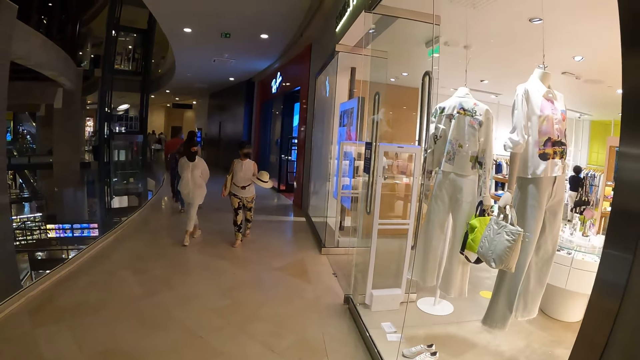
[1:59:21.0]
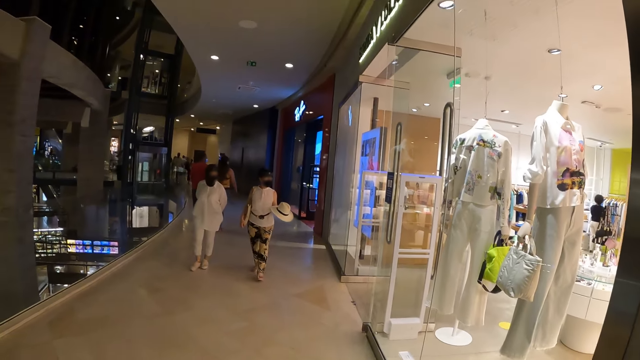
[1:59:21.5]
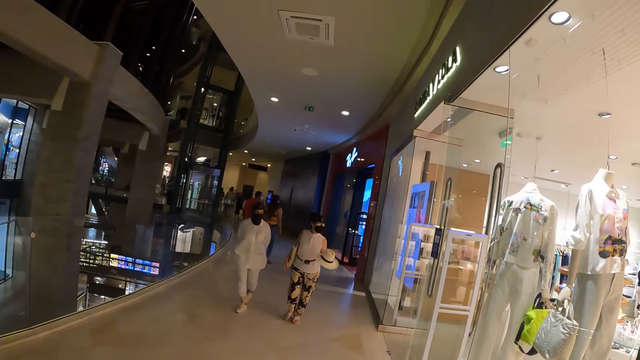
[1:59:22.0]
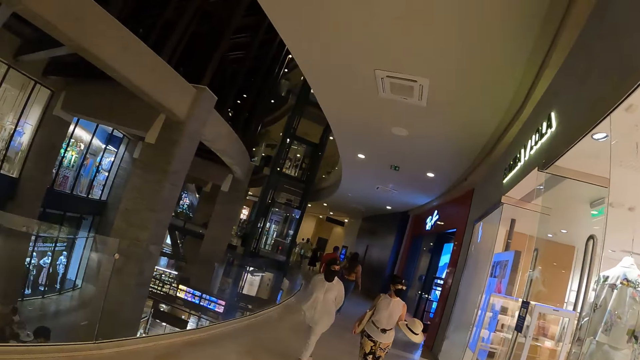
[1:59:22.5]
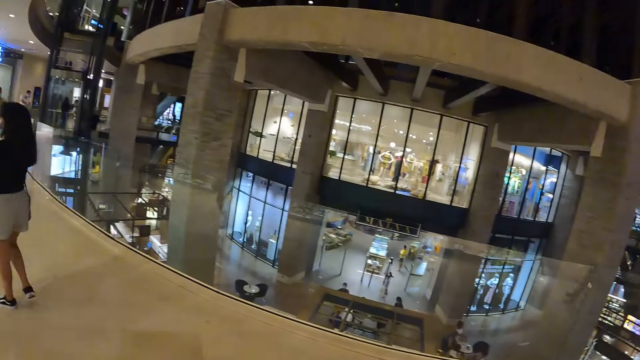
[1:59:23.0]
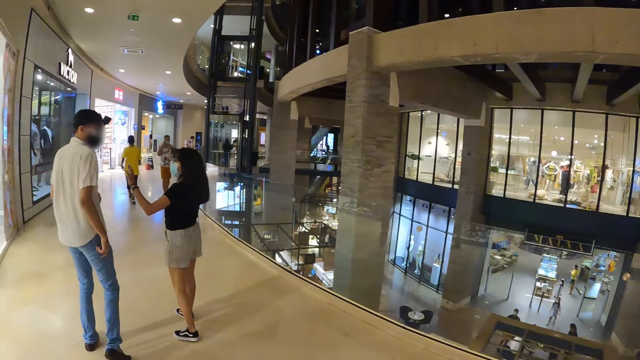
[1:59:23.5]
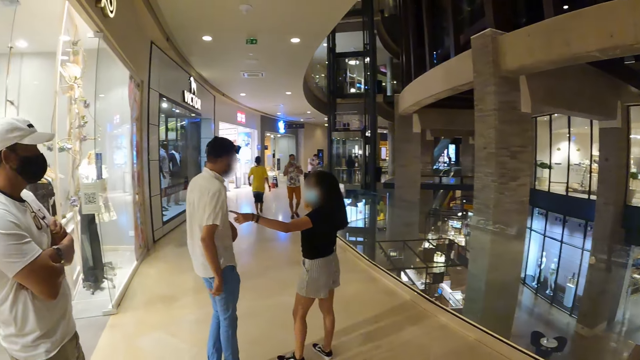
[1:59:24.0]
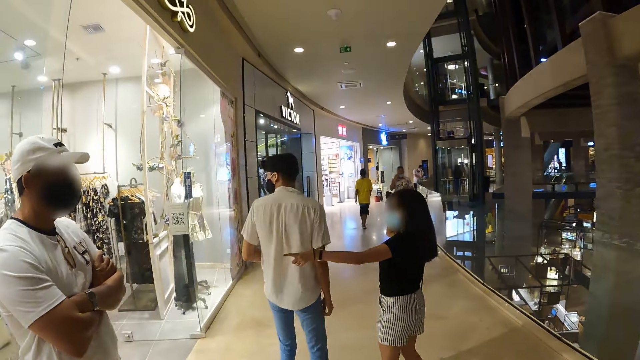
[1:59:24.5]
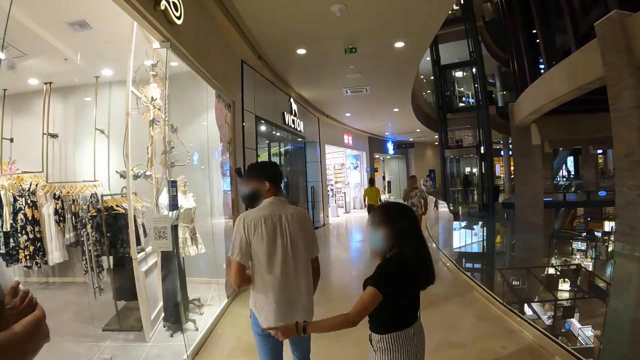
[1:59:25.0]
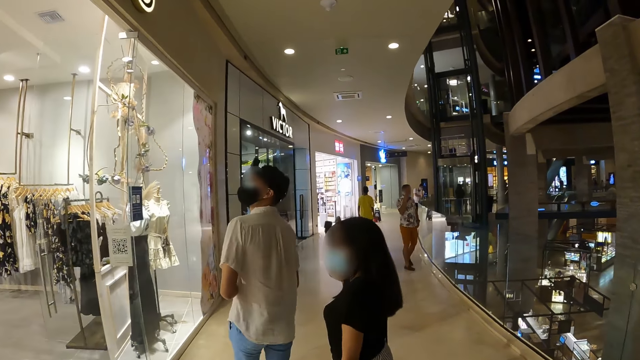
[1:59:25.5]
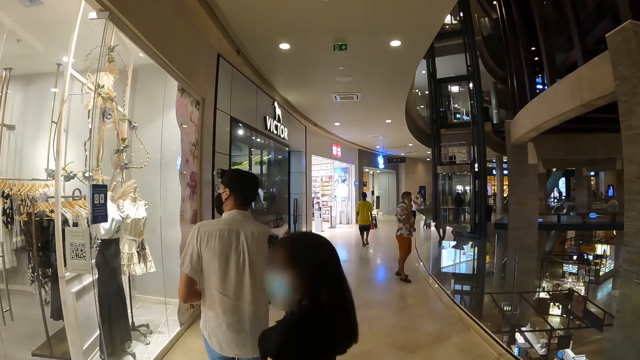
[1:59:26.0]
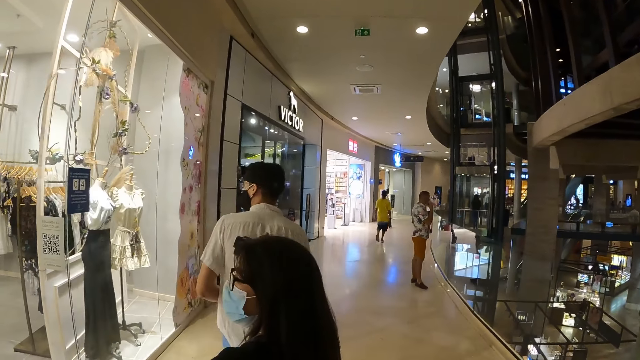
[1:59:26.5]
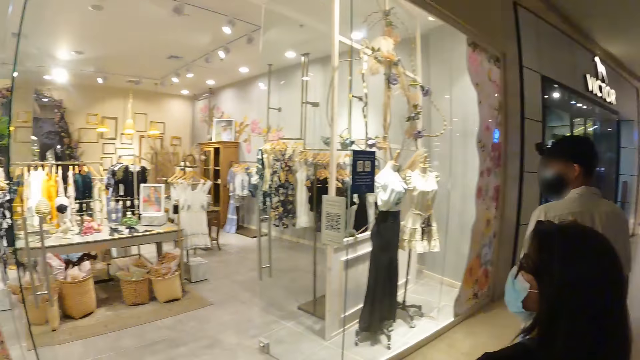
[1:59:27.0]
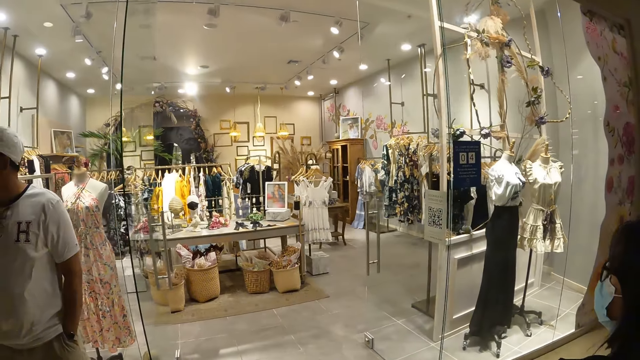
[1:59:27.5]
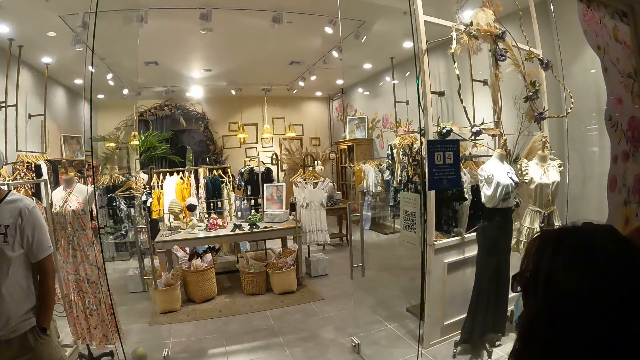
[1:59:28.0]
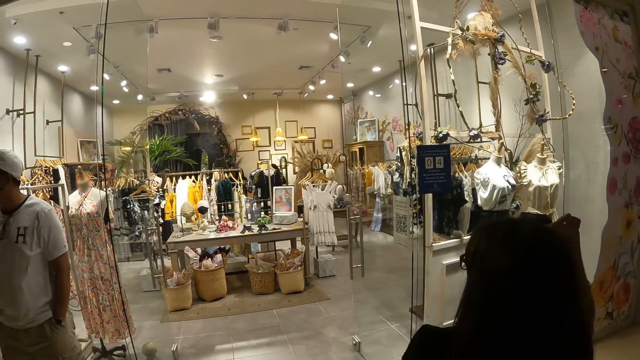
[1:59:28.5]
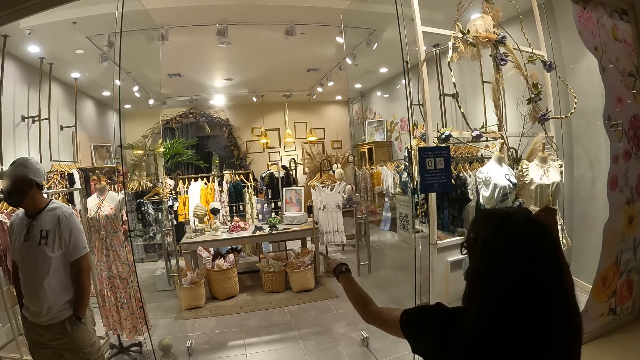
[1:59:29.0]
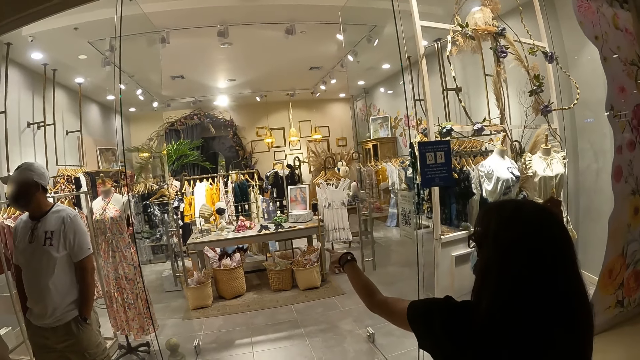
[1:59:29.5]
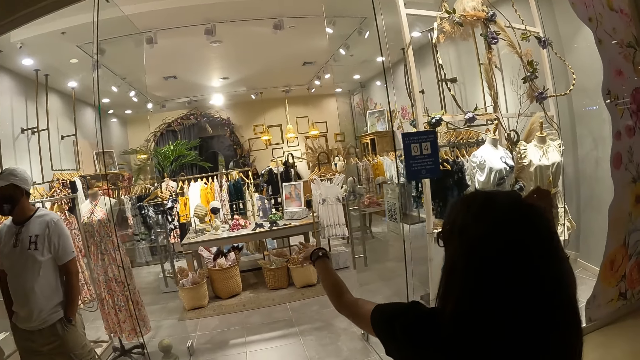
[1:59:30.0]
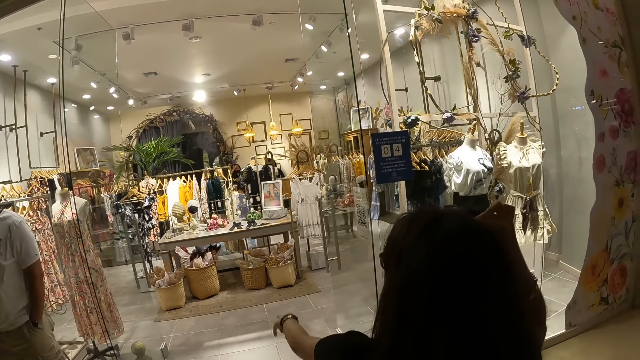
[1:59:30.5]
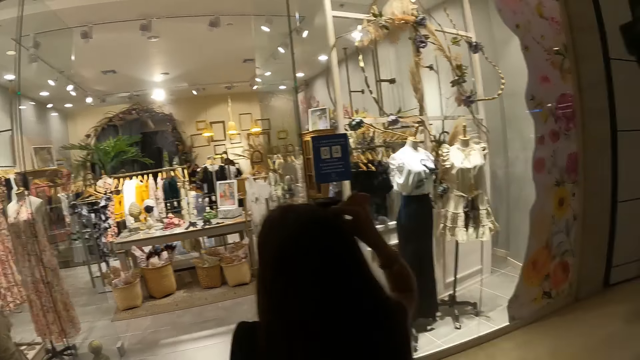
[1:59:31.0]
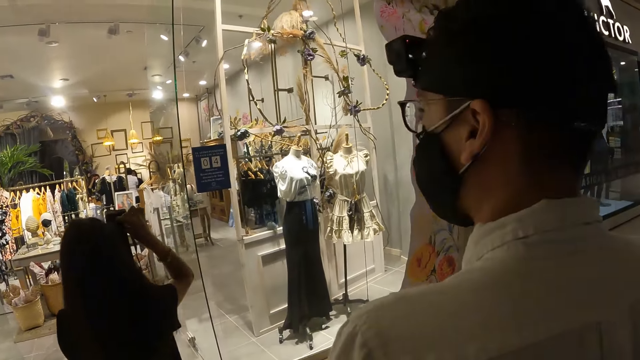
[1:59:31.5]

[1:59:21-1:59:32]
The woman points at a dress on a mannequin with her left hand. The camera wearer looks around the building.

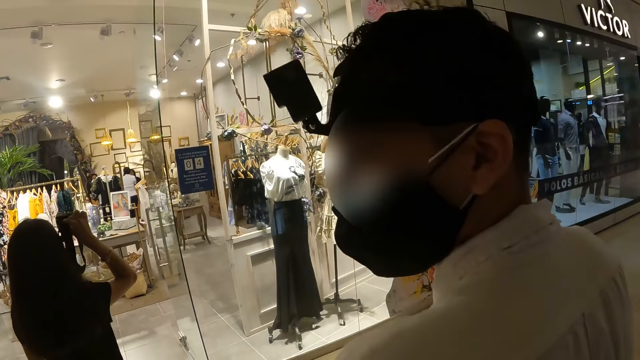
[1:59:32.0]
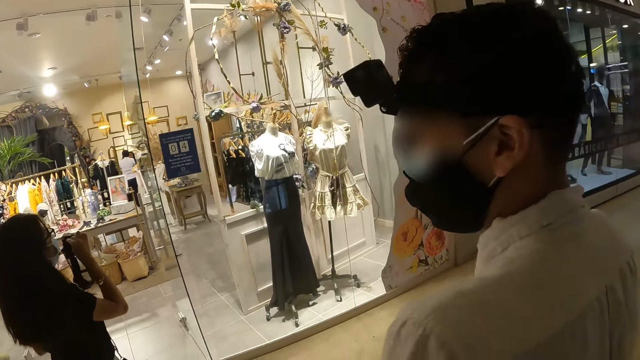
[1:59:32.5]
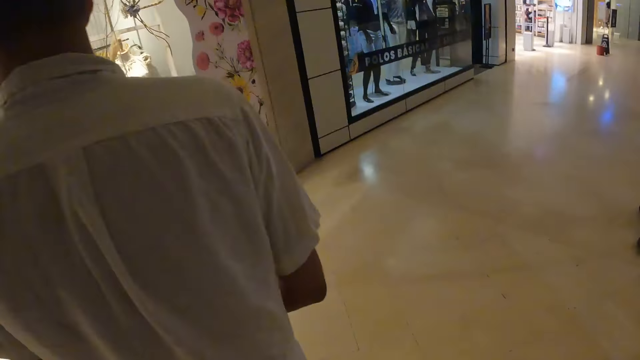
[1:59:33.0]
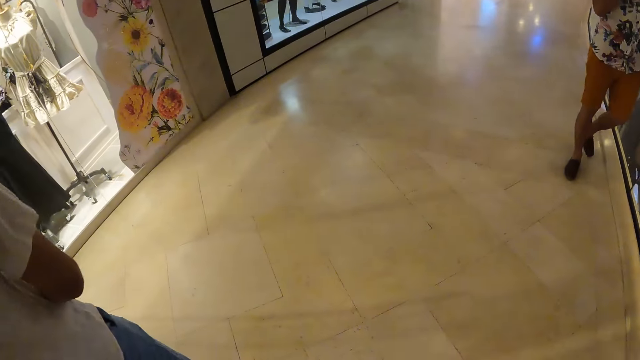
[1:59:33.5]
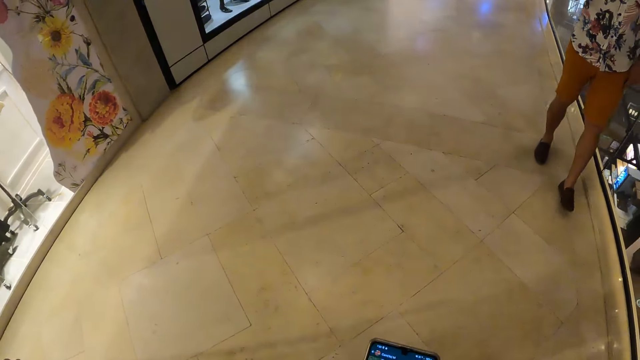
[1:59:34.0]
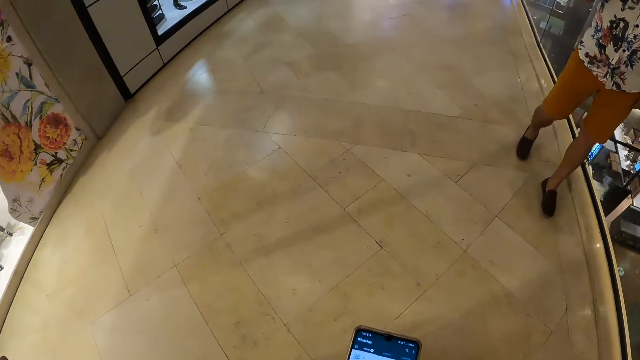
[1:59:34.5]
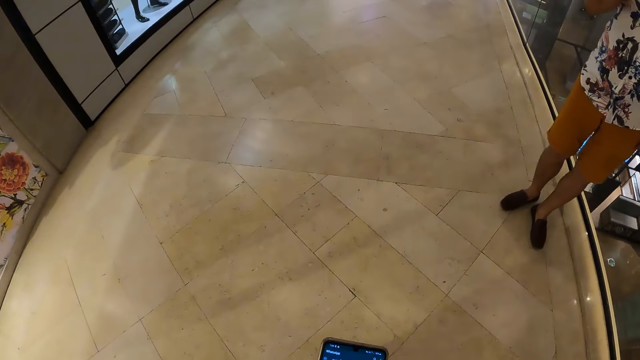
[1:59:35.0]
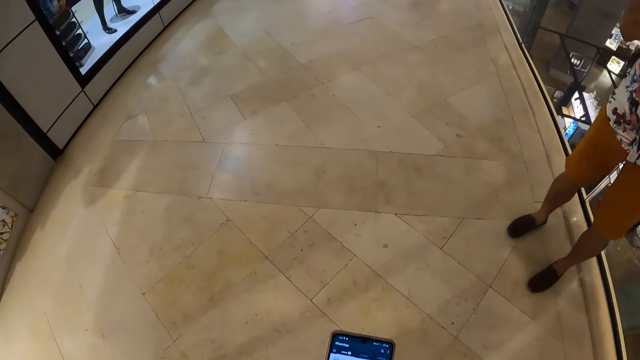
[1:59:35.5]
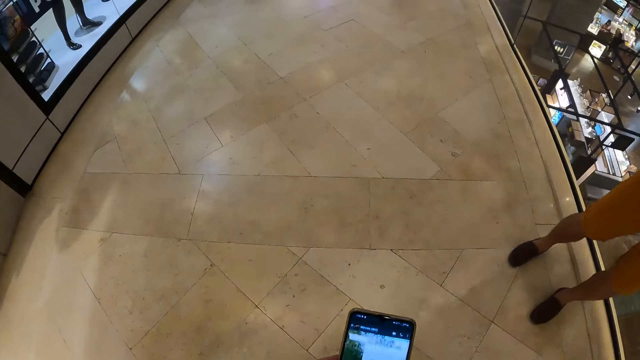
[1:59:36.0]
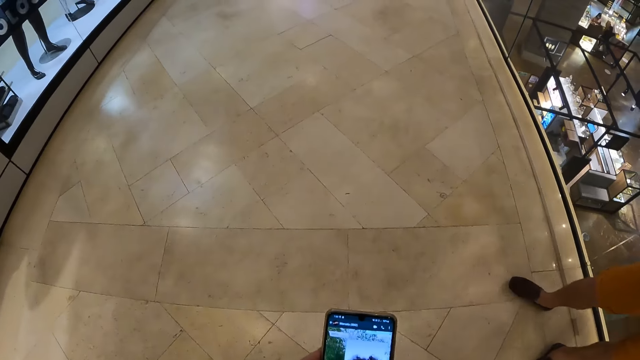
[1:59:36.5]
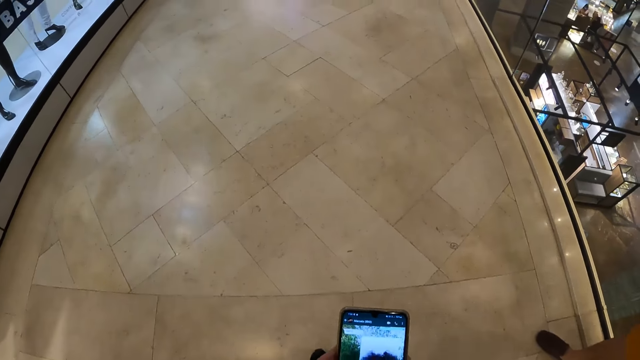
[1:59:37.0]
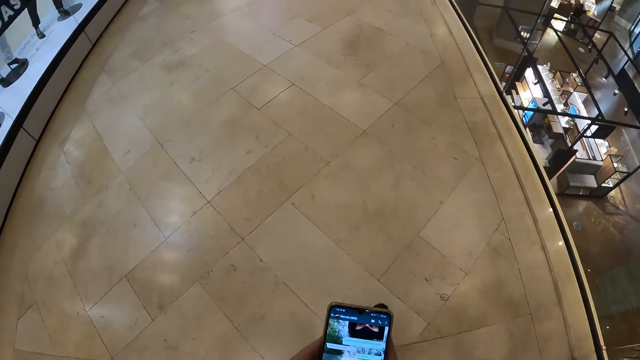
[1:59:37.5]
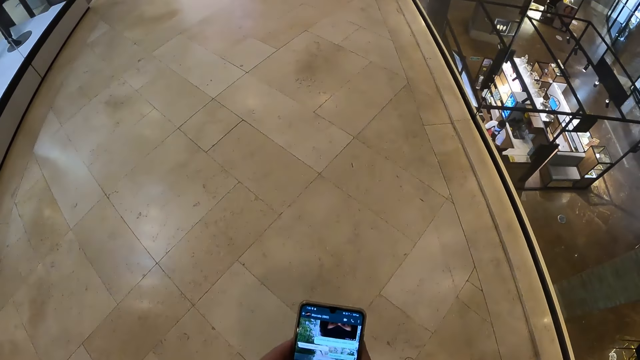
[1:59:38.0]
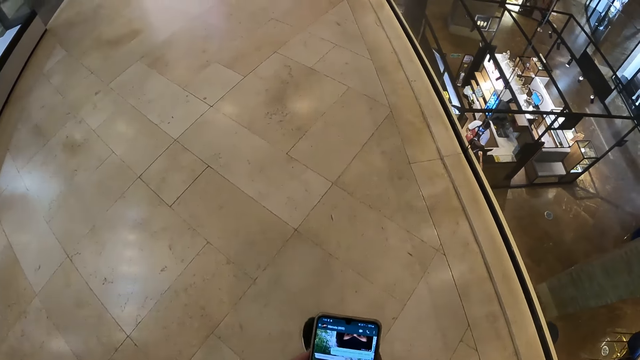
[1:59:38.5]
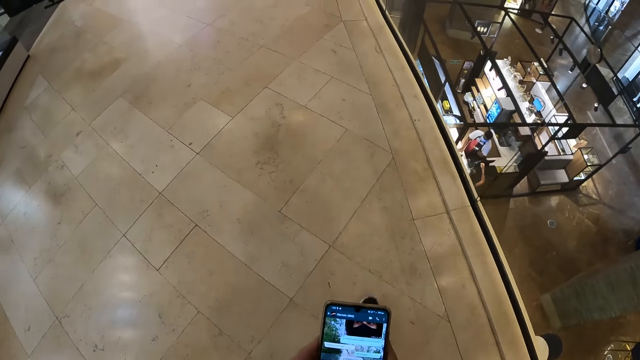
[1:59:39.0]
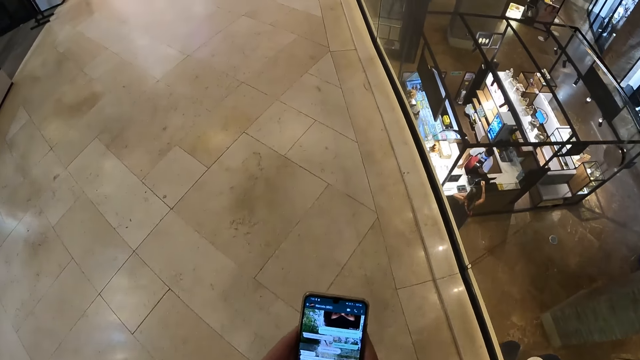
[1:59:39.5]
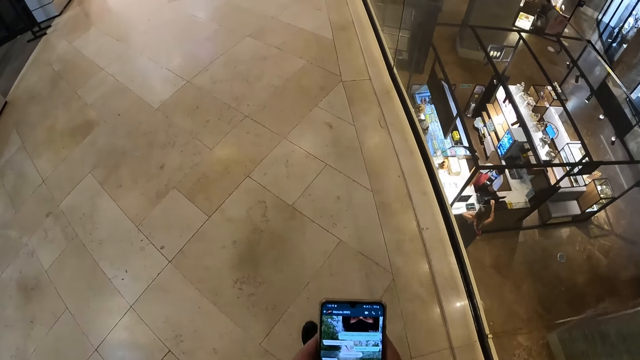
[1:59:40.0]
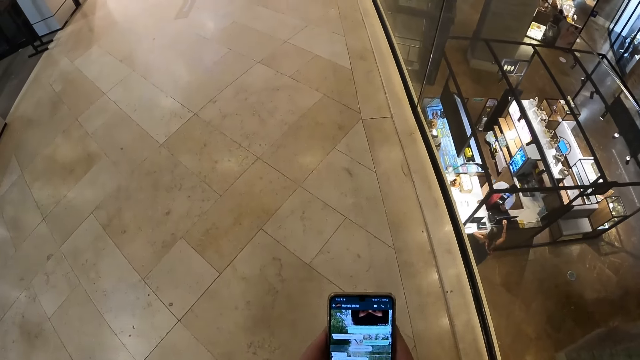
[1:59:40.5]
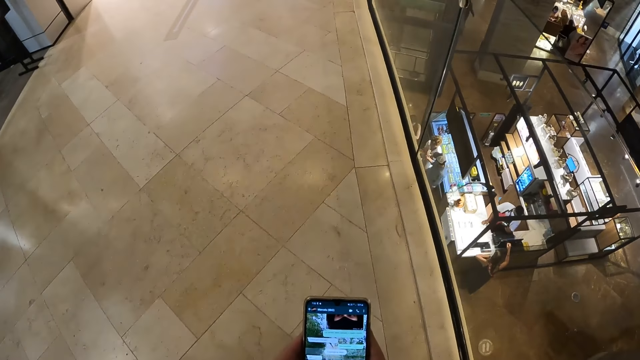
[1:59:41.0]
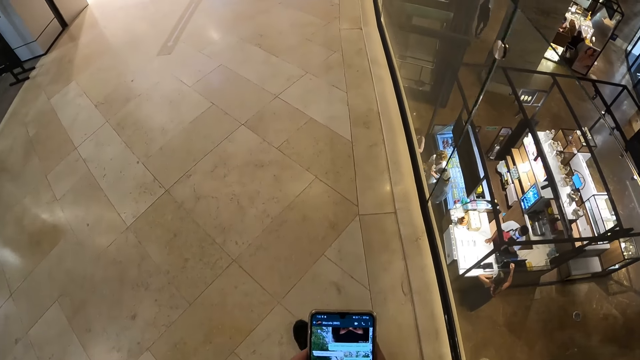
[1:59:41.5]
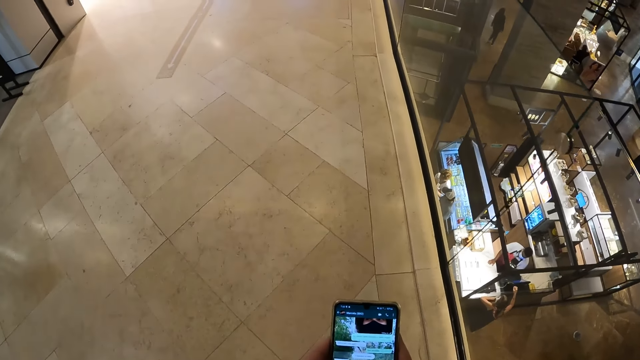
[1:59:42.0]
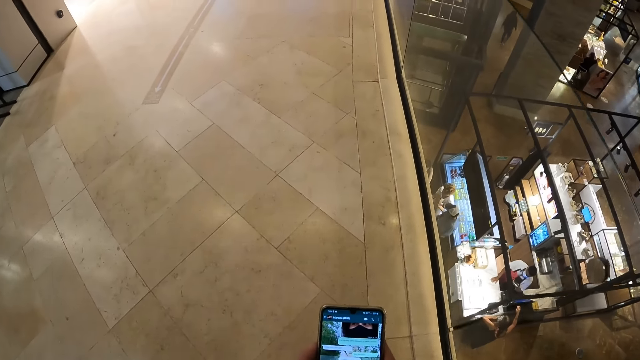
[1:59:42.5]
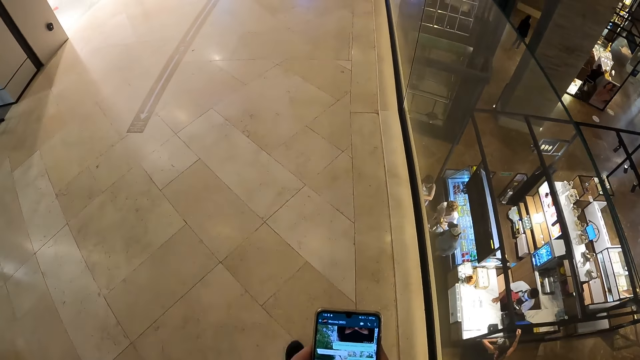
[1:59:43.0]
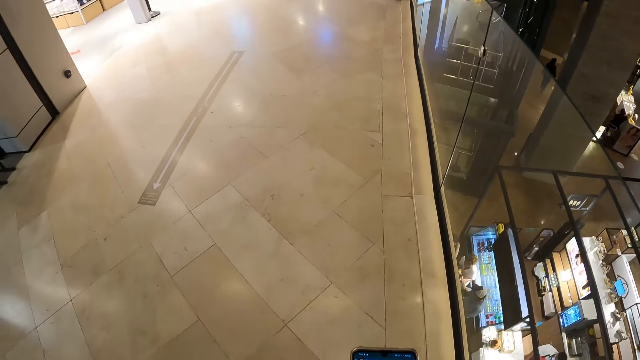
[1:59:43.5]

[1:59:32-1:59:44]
The camera wearer operates the phone with his hands. He looks at the phone.
